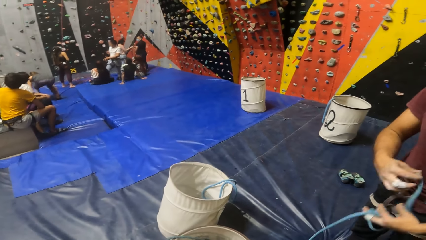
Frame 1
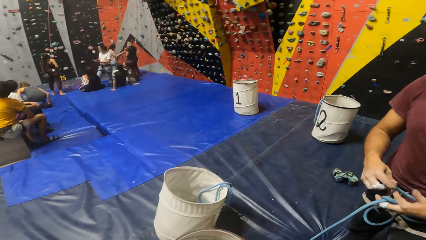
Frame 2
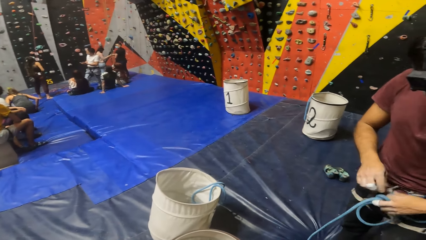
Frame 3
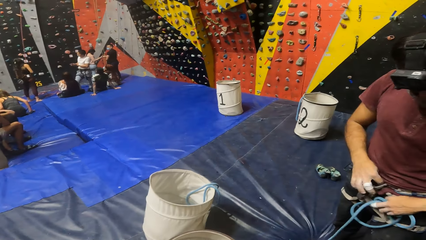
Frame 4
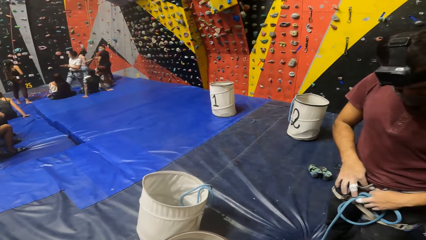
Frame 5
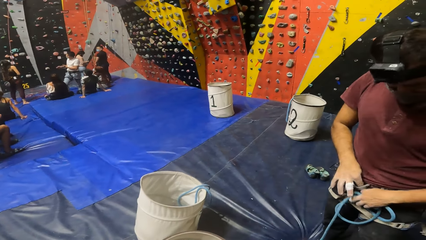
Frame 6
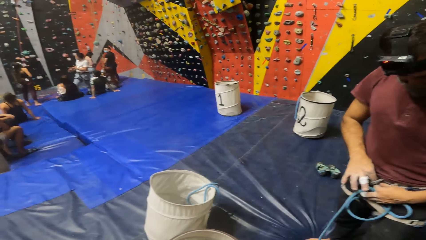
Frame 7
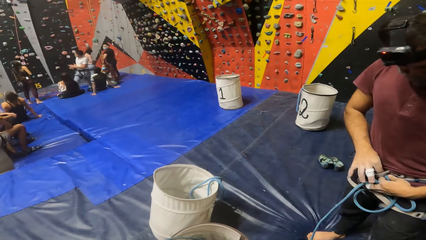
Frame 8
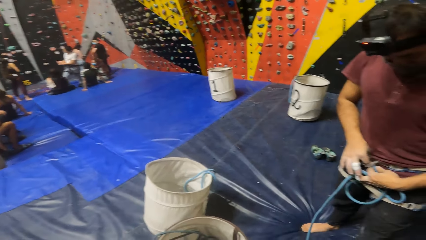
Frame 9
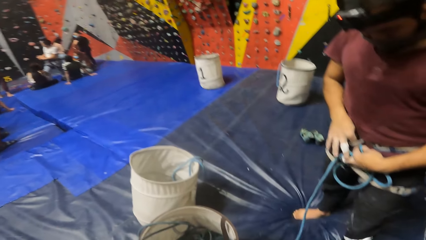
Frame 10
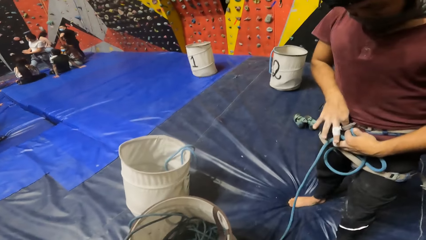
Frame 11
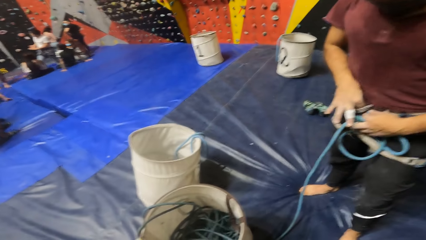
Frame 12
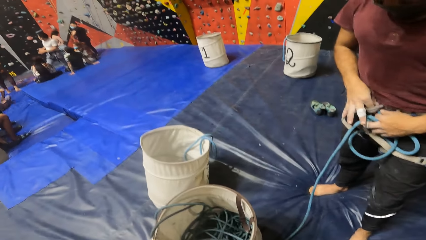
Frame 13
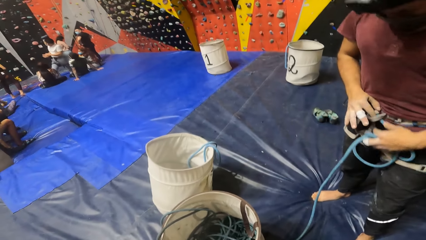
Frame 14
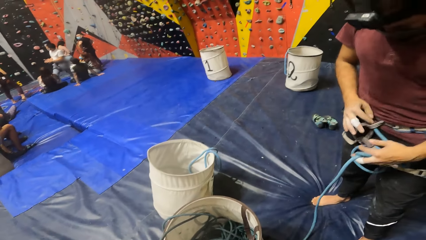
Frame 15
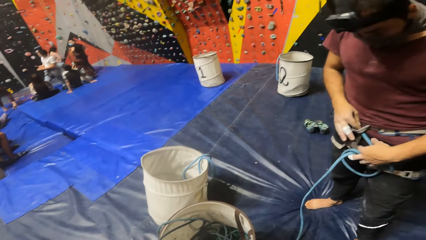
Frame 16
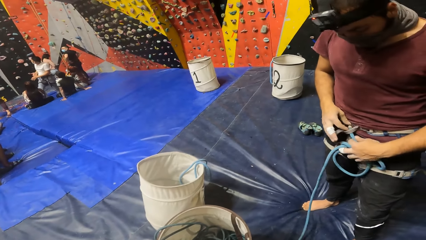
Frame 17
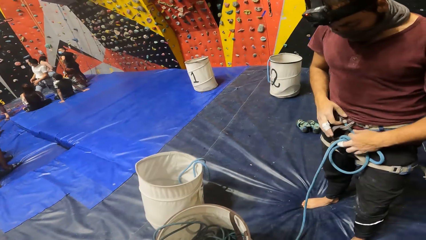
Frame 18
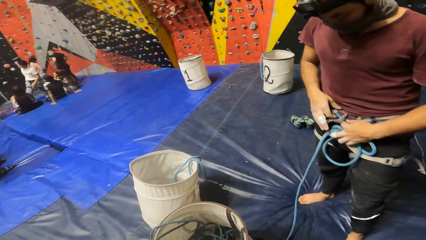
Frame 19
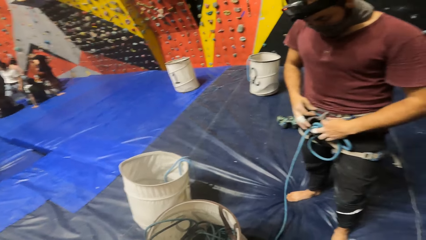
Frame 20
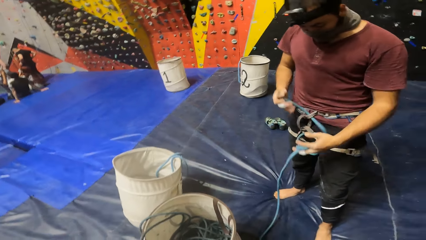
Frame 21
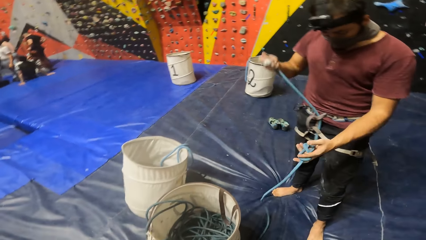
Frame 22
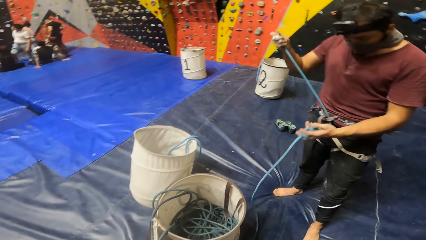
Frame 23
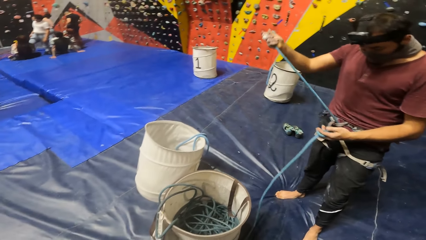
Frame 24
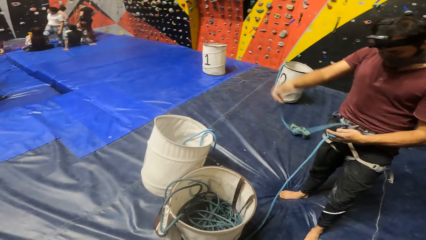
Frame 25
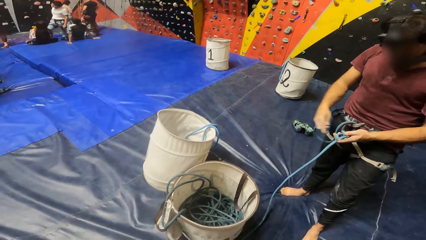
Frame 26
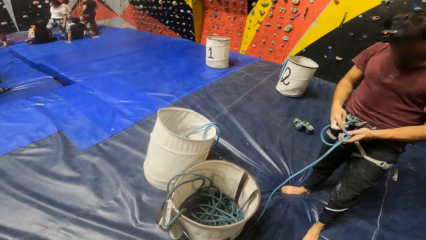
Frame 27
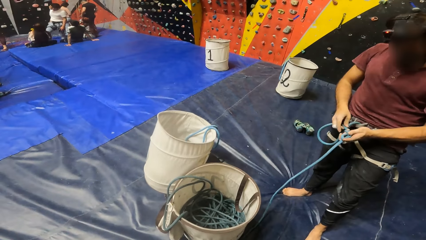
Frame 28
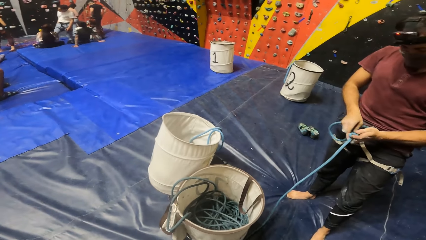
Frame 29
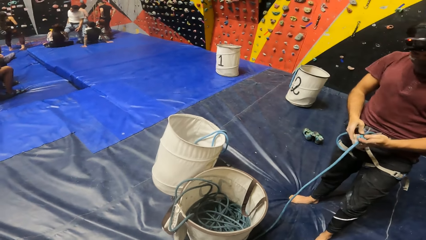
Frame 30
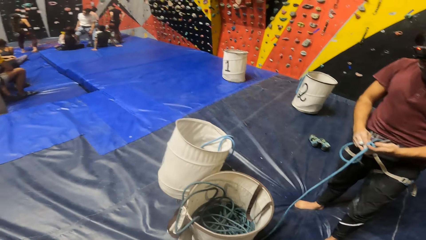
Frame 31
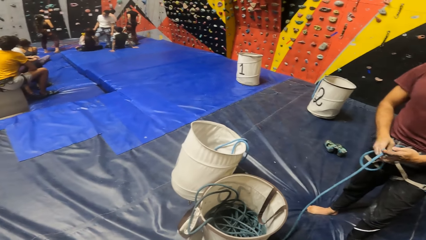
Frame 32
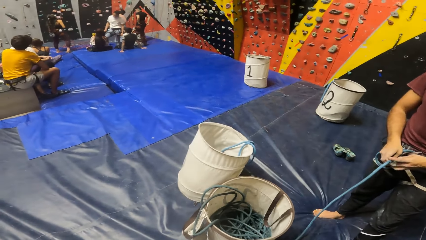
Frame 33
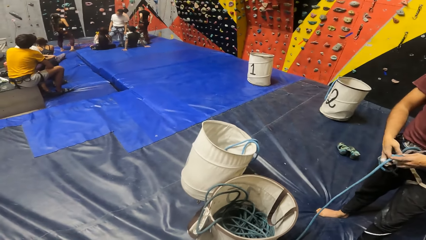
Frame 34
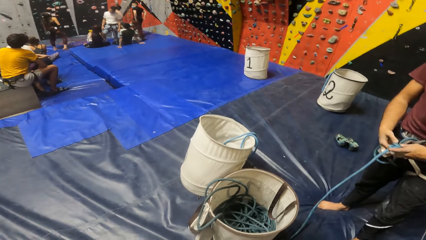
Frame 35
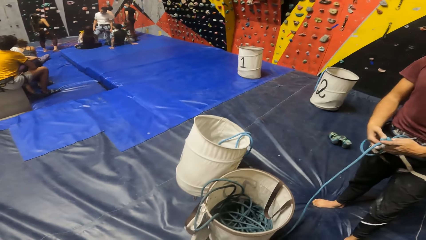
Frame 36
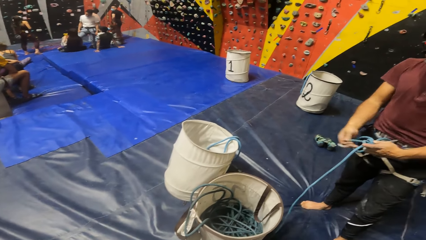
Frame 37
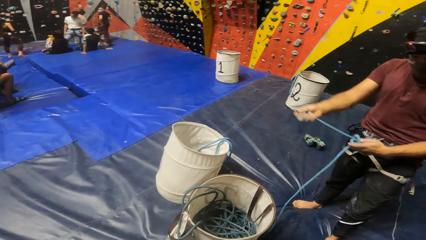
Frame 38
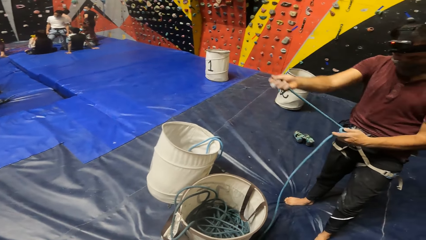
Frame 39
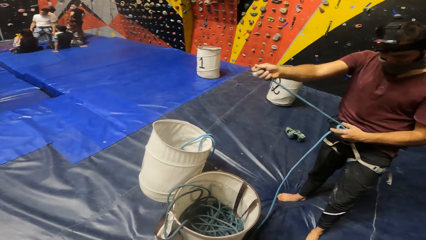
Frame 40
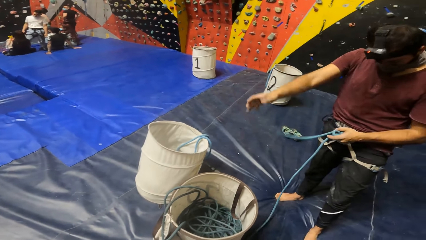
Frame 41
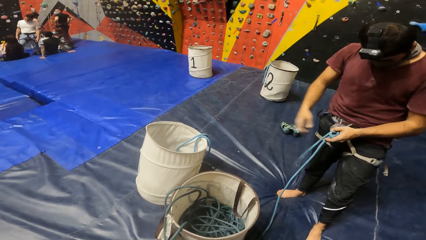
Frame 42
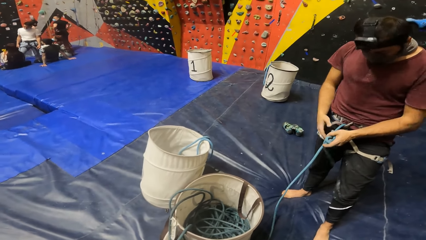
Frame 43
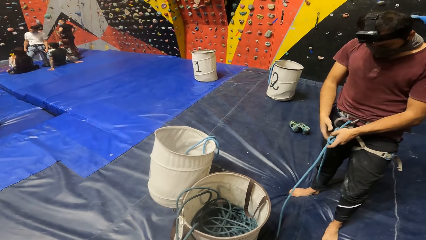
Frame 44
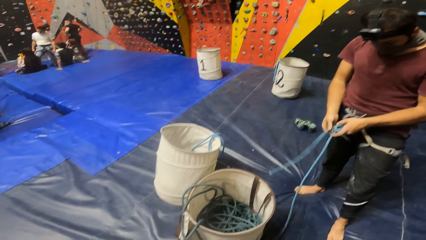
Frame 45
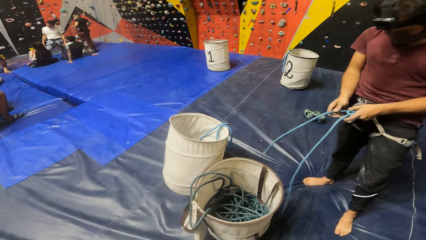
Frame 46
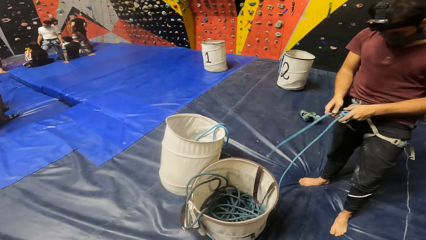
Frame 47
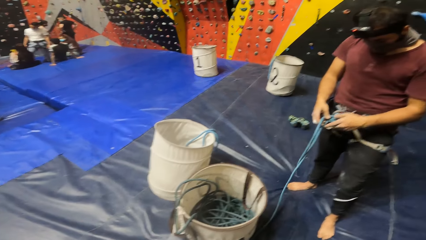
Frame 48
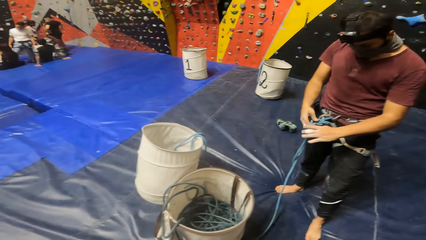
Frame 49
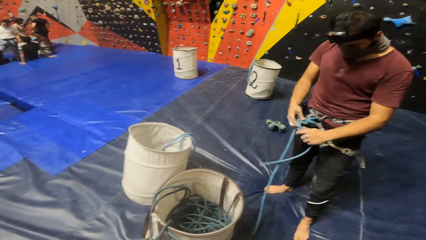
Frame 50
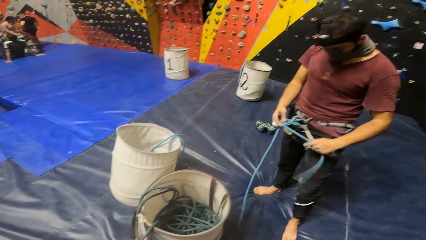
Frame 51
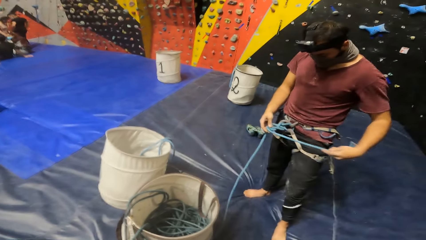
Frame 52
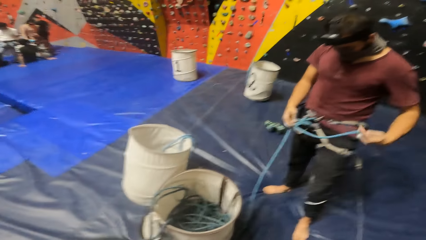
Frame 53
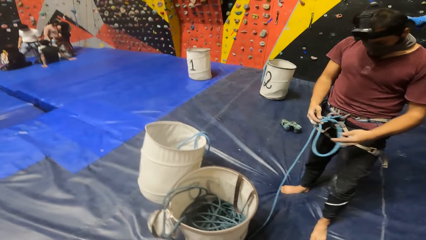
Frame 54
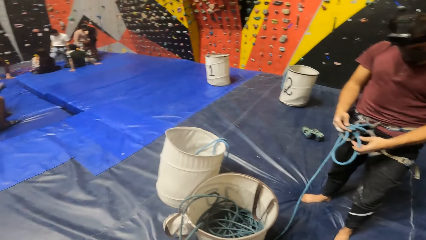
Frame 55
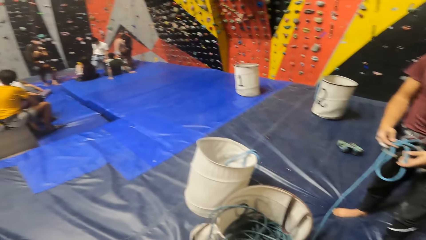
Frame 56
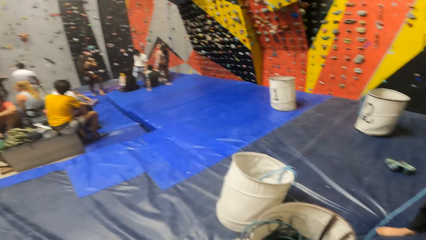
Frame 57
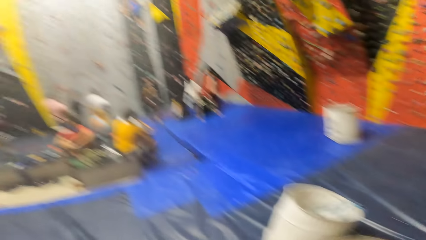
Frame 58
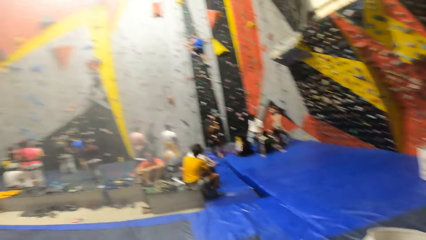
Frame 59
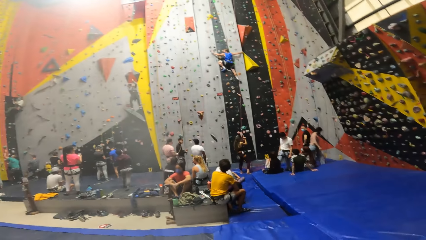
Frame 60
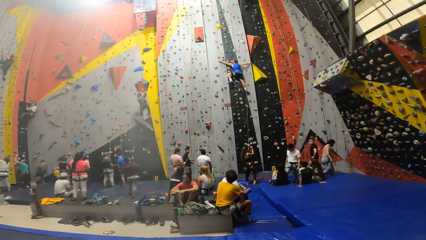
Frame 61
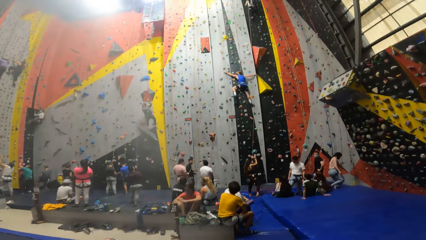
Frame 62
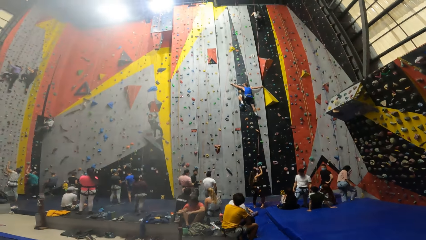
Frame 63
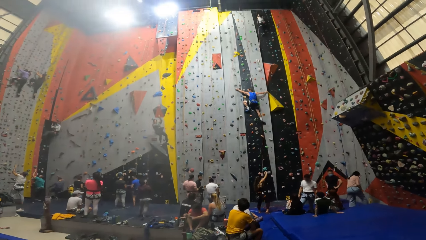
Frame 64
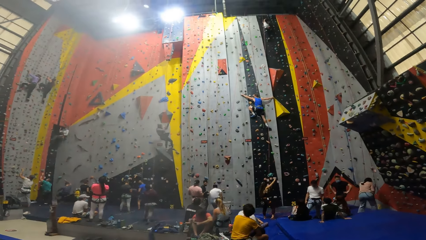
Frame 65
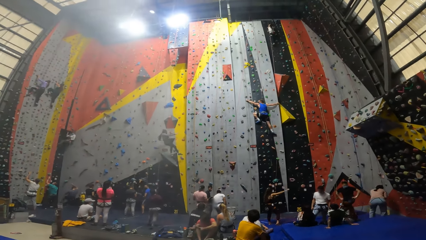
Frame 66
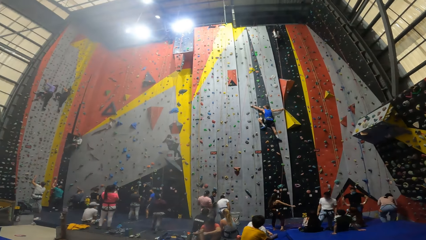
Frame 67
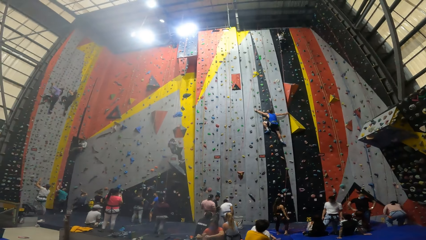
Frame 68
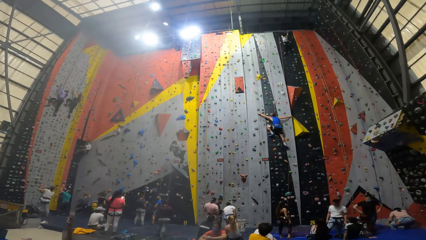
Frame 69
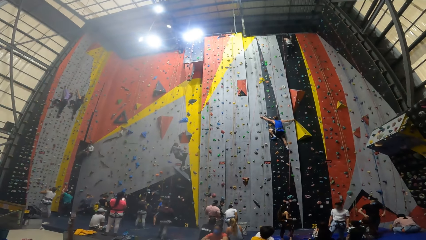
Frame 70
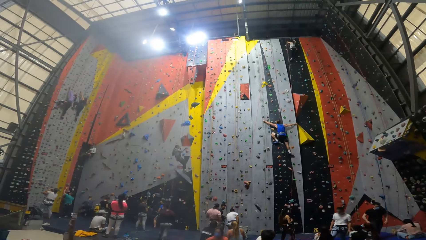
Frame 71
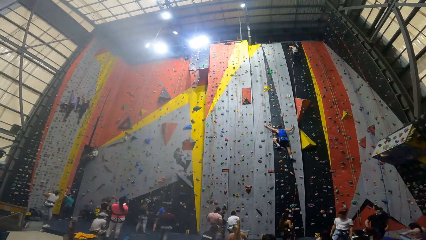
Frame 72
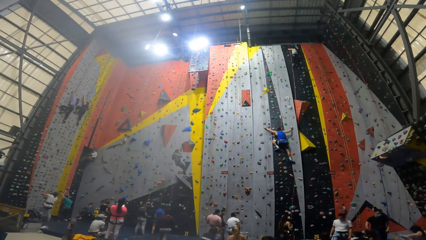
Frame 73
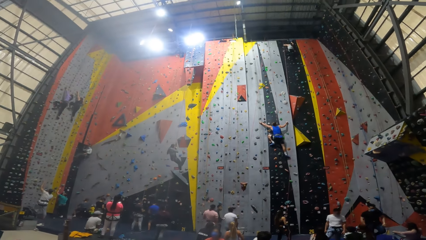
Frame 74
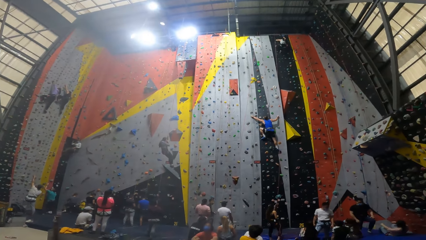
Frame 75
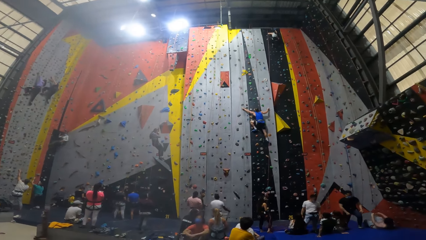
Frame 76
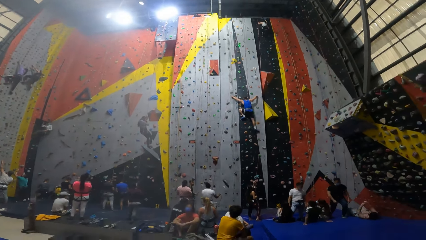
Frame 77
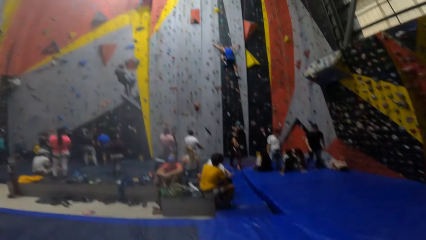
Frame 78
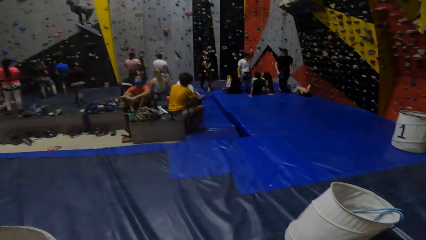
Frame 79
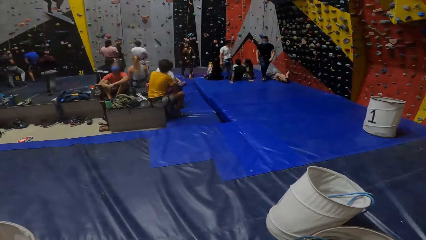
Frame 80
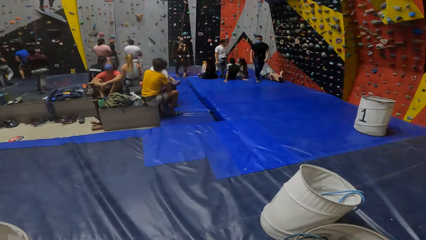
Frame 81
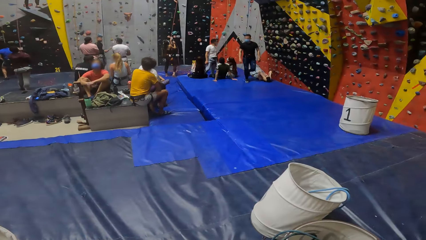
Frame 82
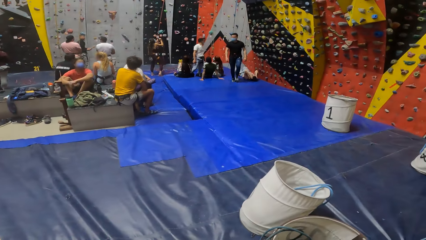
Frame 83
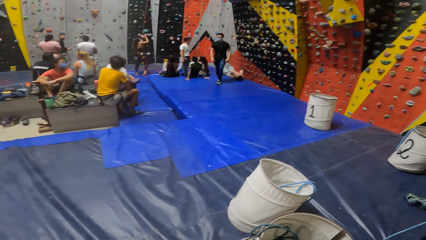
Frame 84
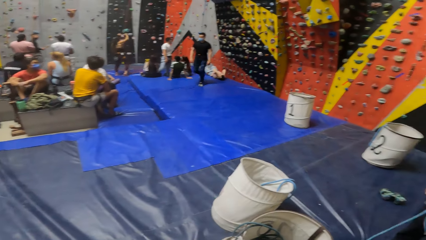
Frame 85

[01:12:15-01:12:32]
A man attaches the climbing rope to the harness. The camera wearer looks around in a room. The man ties the climbing rope. Another man looks at a rope. The camera wearer looks around. A person climbs up a wall.
